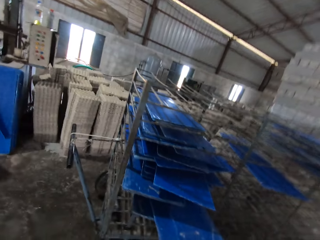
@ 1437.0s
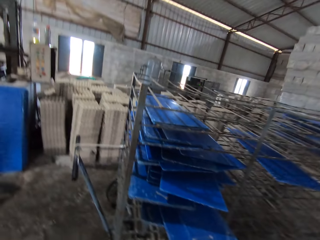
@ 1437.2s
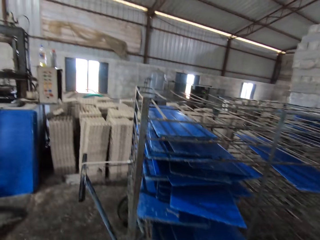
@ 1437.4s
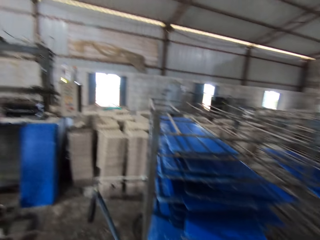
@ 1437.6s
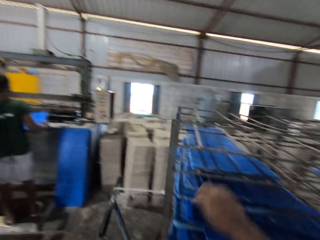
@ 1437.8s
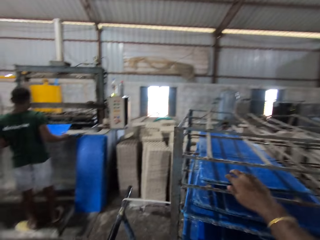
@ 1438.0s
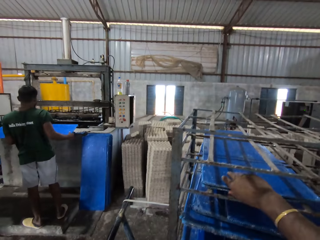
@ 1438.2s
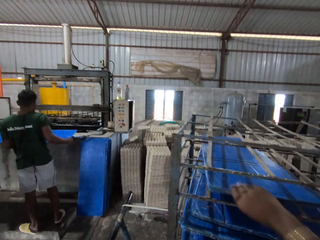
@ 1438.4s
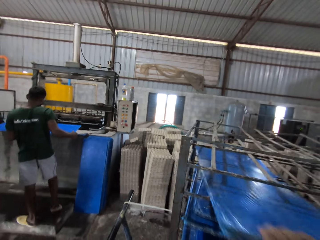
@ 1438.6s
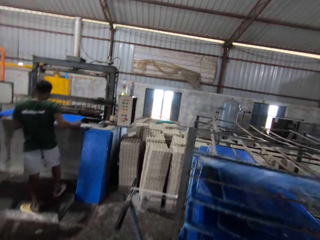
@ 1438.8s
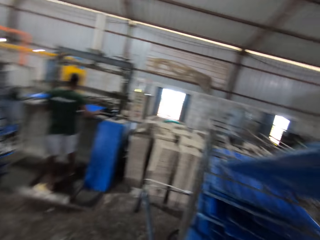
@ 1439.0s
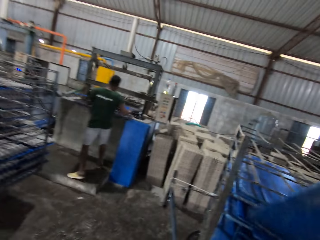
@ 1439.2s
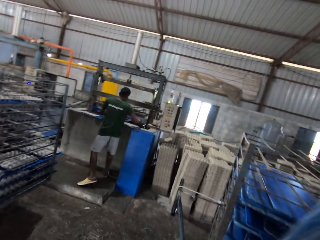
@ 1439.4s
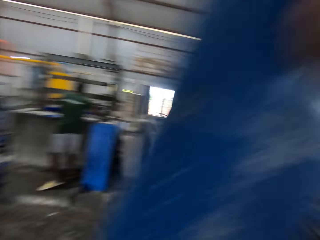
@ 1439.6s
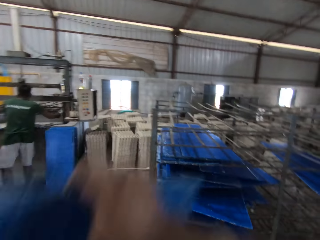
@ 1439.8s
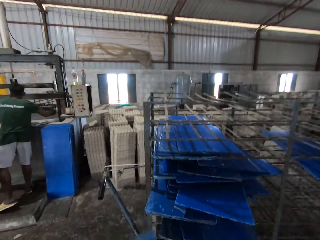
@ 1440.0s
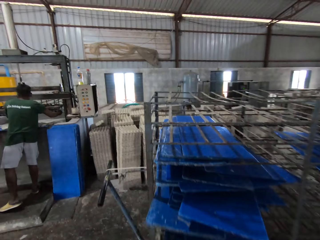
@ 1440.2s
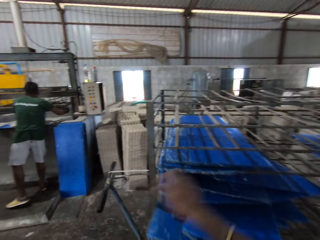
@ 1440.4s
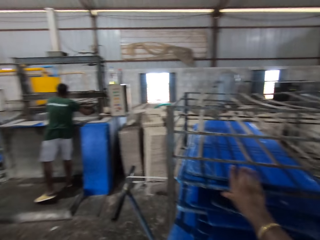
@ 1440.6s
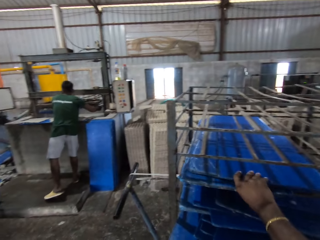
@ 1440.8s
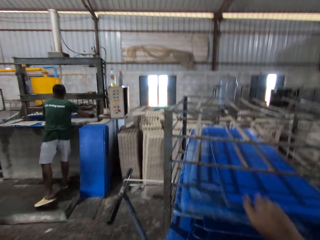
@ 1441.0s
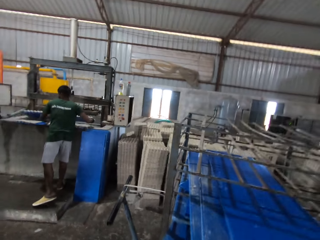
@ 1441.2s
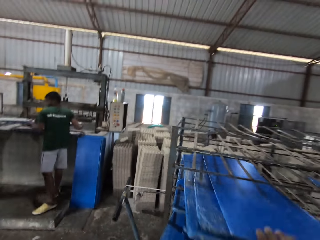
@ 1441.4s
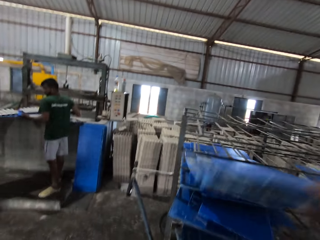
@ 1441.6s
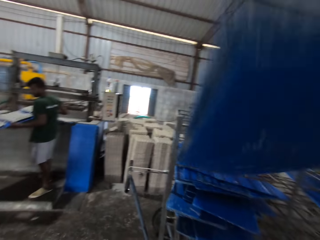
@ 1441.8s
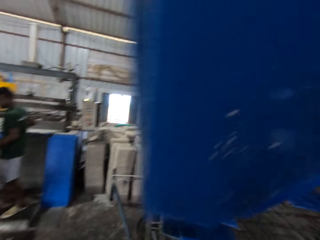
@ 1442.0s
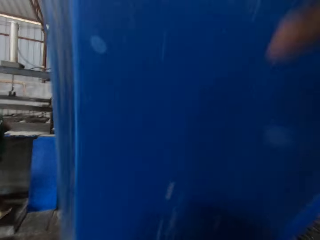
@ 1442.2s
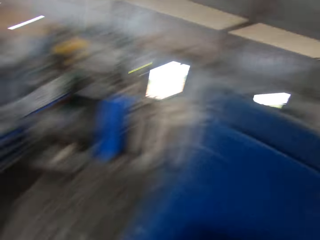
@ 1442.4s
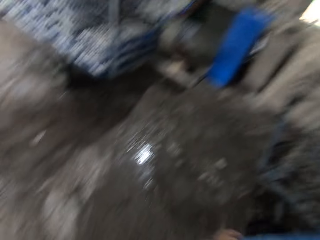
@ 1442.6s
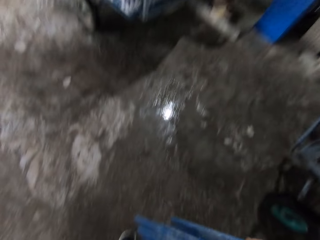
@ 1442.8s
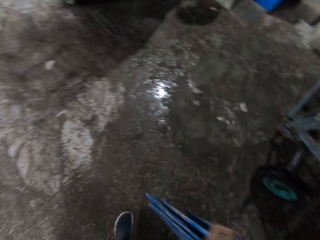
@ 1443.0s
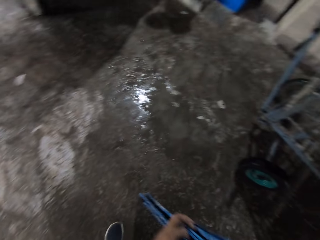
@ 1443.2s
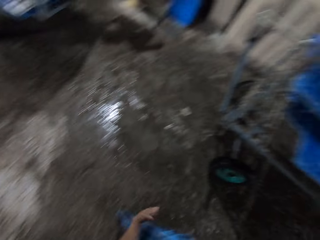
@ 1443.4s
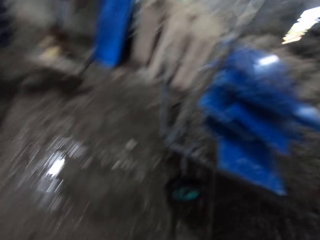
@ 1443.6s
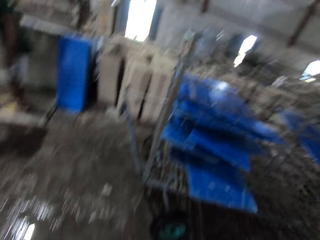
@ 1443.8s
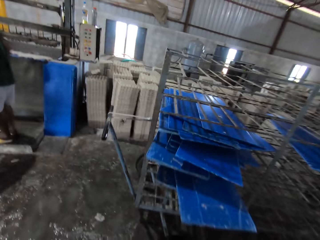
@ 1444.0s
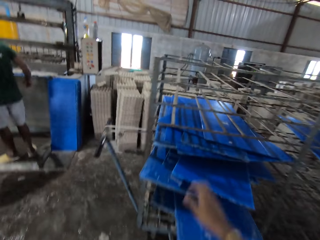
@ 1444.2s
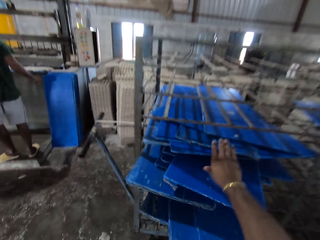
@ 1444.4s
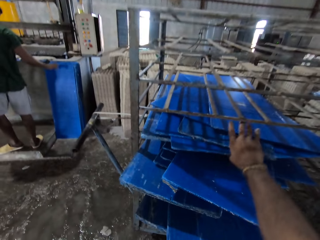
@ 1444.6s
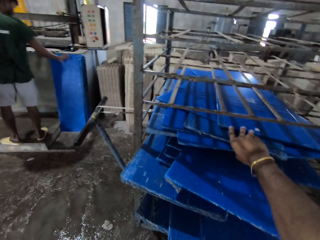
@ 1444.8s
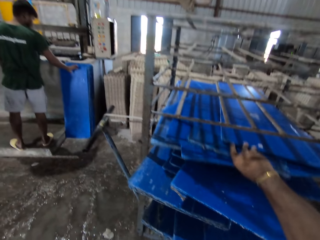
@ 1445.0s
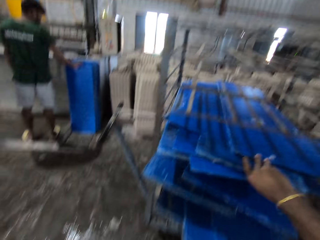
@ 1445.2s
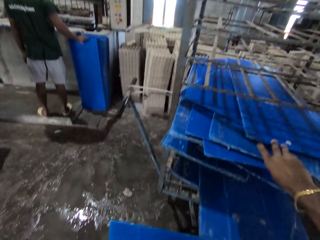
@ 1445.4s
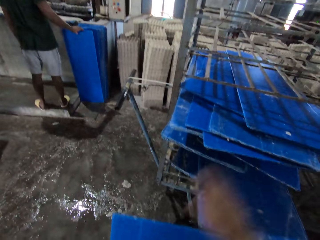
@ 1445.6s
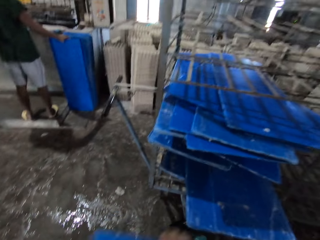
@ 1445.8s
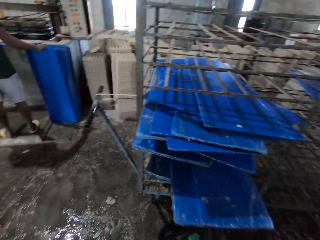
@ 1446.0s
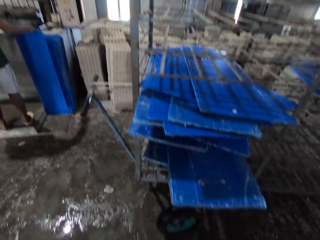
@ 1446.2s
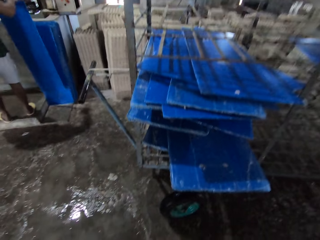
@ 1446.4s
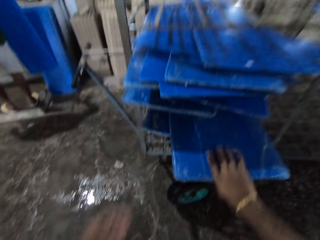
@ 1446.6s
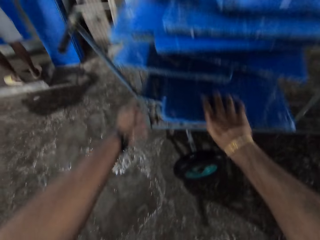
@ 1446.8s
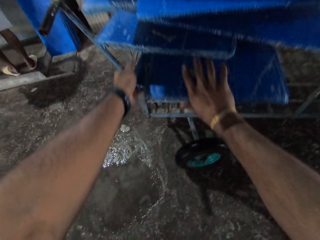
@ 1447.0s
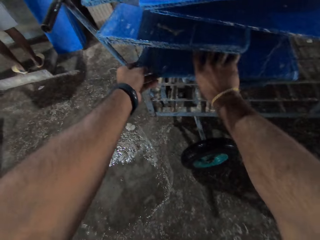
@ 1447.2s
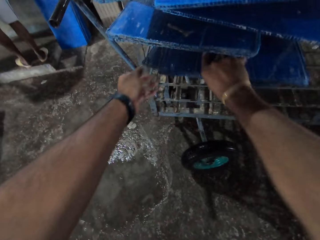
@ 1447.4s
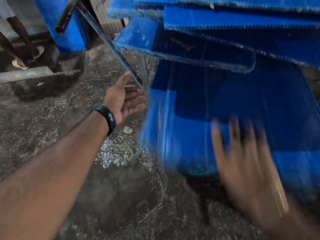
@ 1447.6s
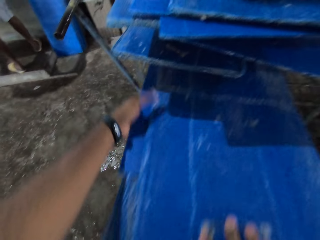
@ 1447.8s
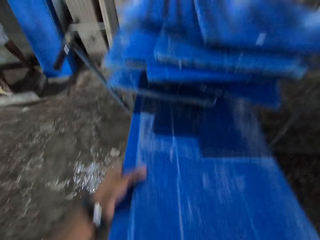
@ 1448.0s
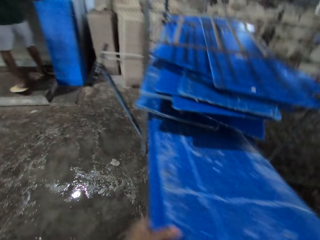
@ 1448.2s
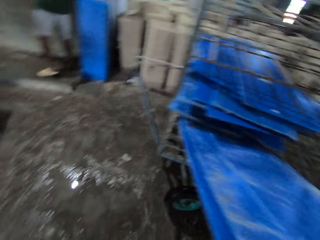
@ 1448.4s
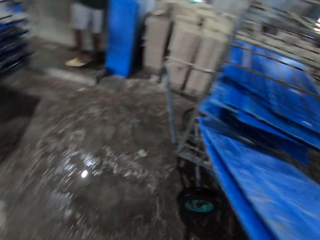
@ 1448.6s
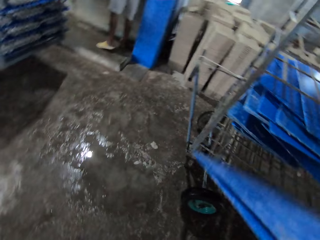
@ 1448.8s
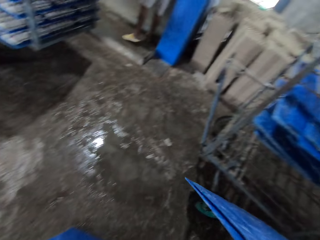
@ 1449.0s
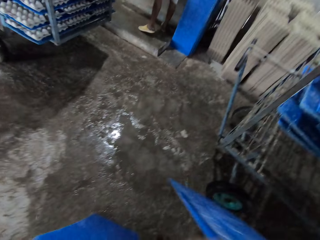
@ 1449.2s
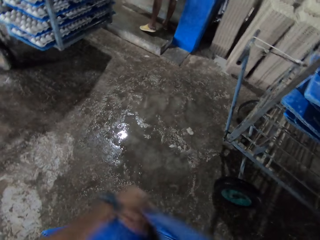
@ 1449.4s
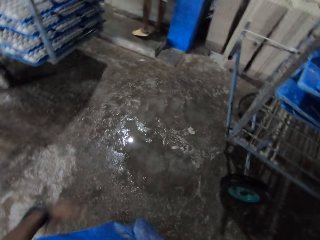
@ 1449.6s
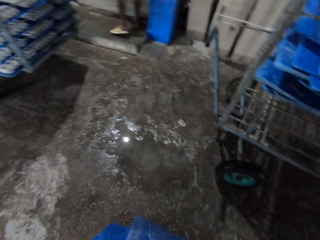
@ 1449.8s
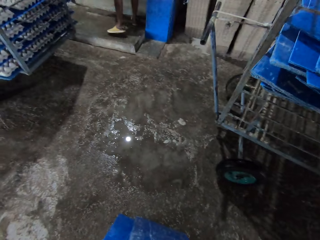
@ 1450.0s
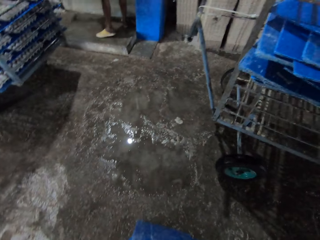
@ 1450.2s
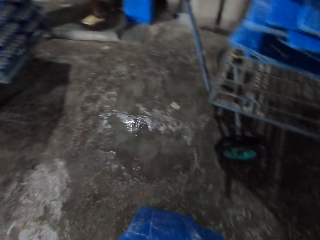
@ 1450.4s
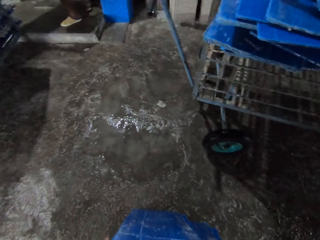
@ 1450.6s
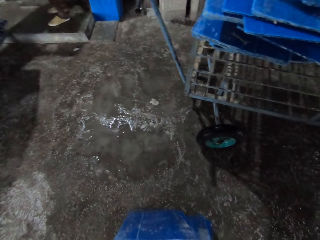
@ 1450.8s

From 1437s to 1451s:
The camera wearer picks up the plastic boards. He carries the tray with his right hand from the iron shelf. The man puts the tray in both hands on the egg crate machine. The camera wearer carries the tray with his right hand from the iron shelf. He moves some trays on the iron shelf with his right hand. He carries the trays with his right hand from the iron shelf.

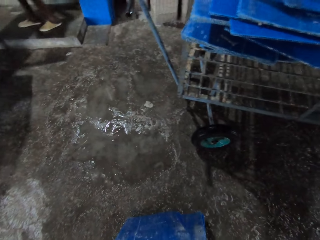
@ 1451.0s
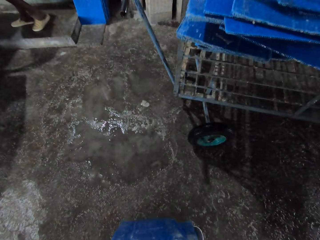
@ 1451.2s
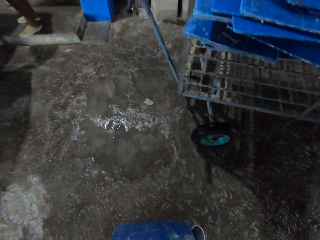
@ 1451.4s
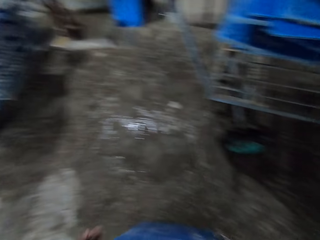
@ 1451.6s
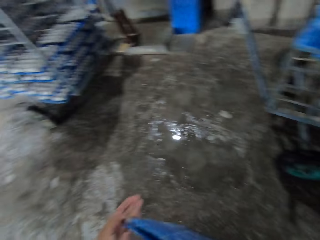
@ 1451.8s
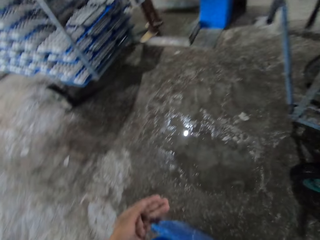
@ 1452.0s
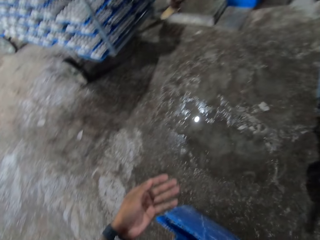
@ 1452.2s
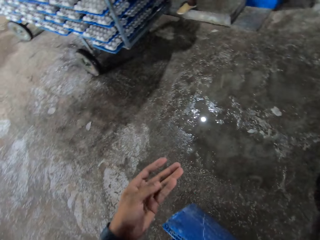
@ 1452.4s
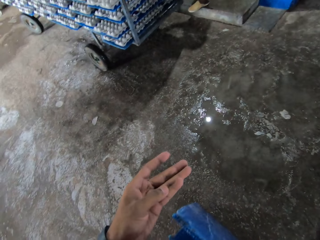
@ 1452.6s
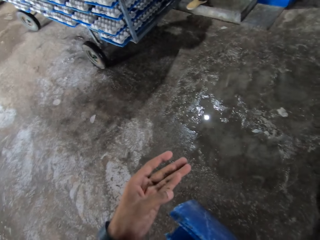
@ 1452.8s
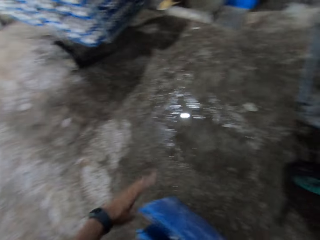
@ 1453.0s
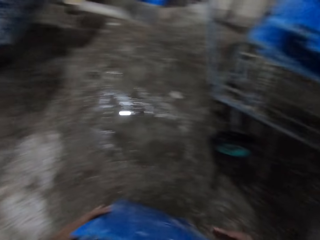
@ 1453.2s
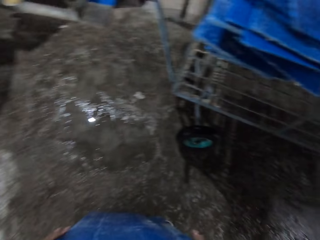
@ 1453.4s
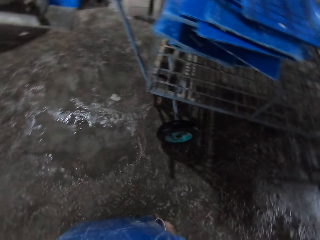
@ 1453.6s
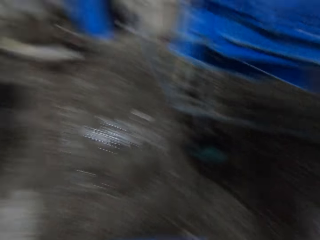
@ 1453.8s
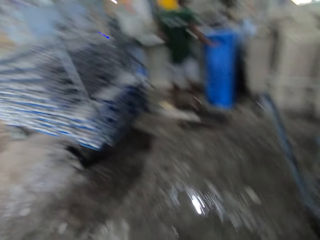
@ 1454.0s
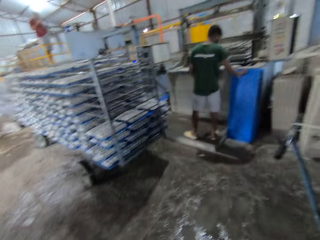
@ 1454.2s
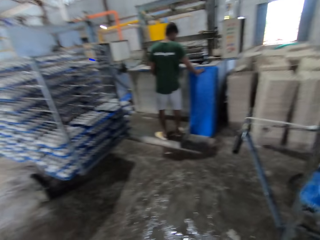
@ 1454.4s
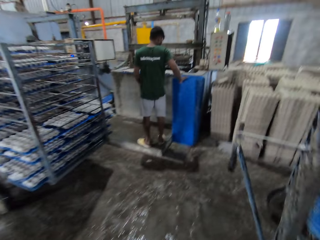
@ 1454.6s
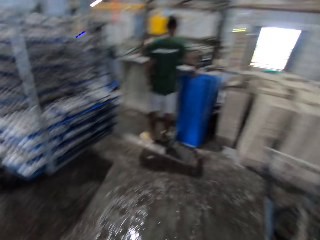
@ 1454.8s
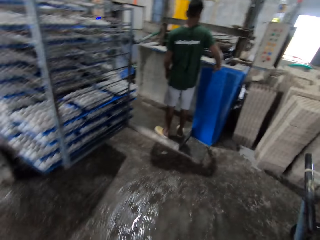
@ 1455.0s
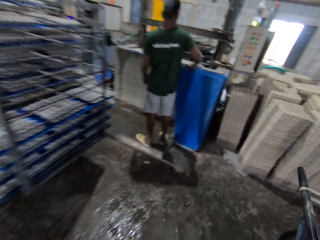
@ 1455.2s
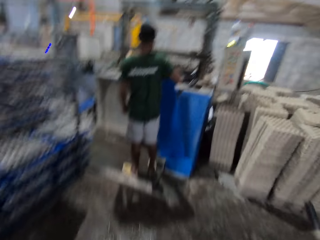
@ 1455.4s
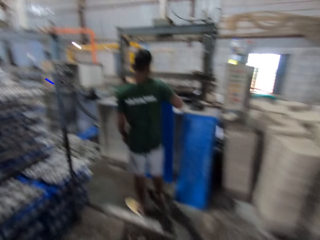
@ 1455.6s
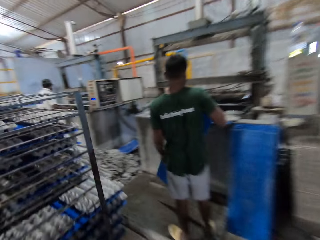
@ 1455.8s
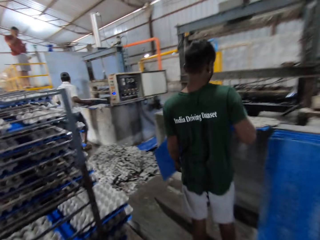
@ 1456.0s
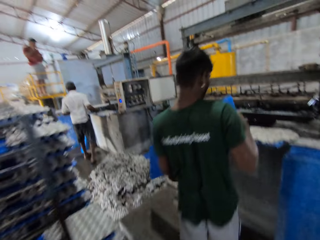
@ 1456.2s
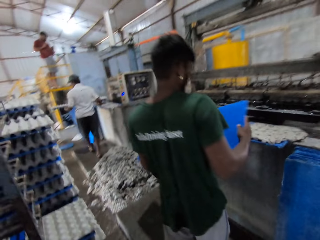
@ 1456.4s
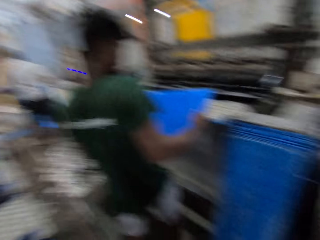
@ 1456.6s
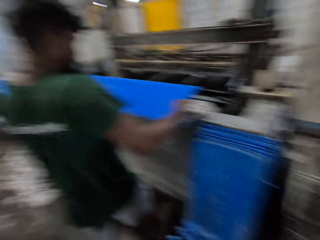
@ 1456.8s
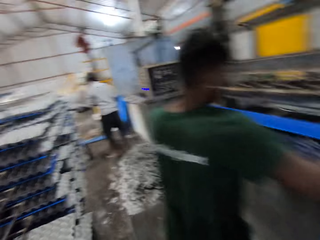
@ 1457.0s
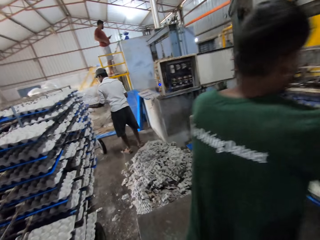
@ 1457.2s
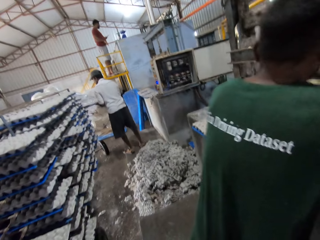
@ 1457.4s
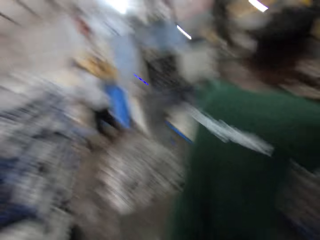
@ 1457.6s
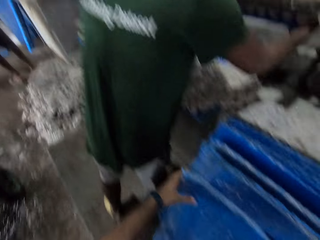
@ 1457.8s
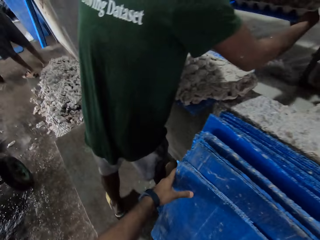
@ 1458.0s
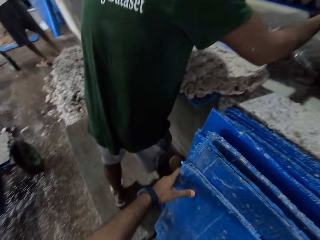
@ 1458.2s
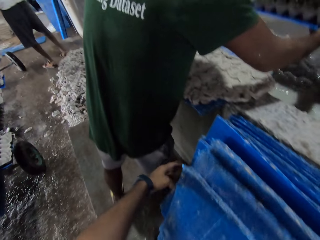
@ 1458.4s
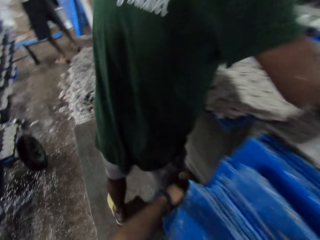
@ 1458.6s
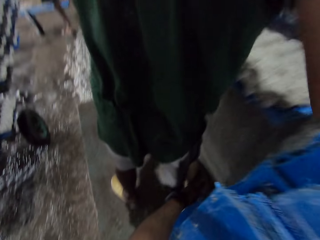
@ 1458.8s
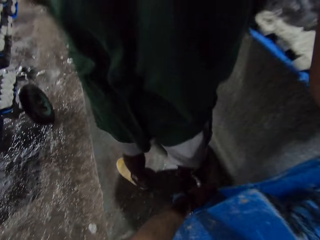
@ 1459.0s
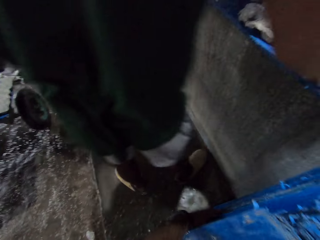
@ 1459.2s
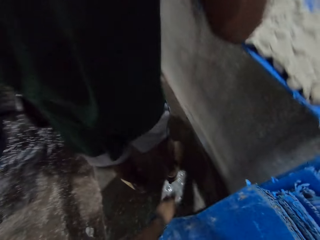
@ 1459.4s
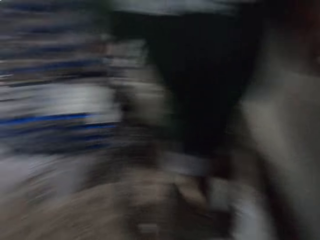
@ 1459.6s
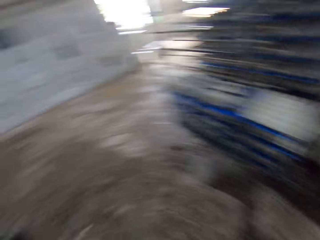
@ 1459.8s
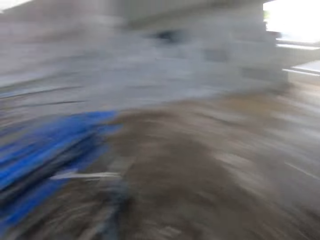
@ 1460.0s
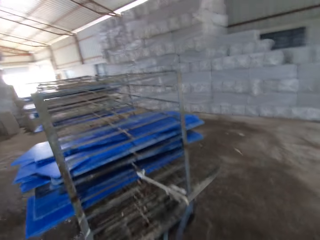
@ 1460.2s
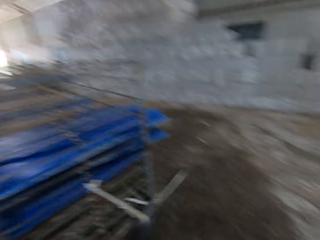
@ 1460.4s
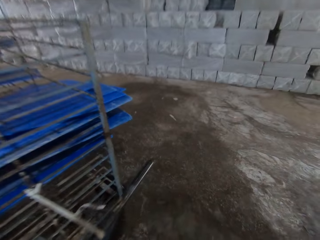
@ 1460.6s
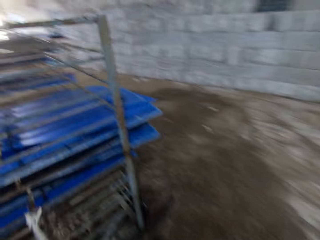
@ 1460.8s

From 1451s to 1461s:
The man carries the trays from the wall with his right hand. The camera wearer carries the plastic boards. The man puts the tray in both hands on the egg crate machine and carries the tray from the egg crate machine with both hands.
